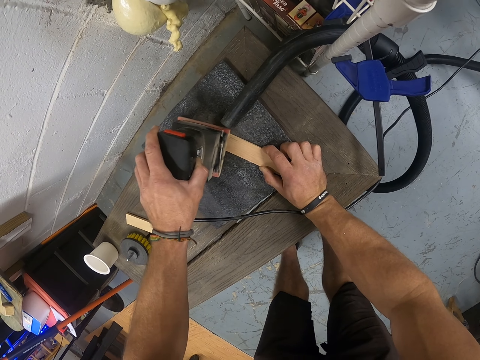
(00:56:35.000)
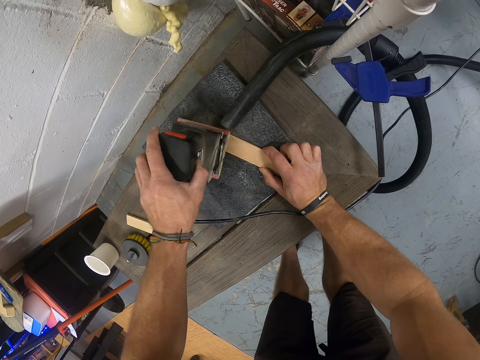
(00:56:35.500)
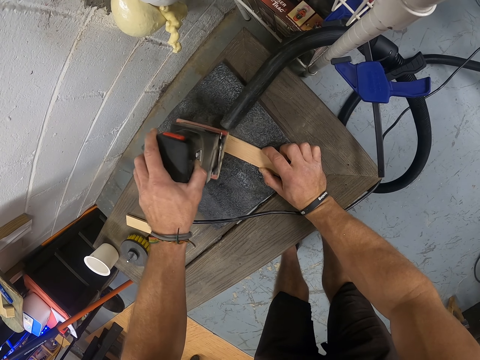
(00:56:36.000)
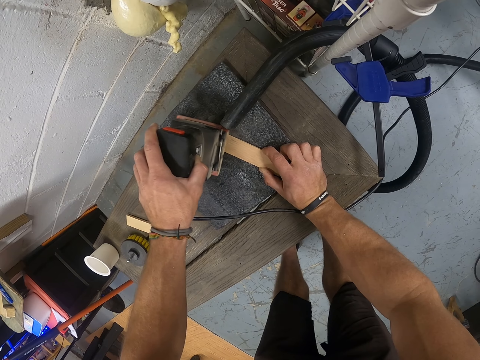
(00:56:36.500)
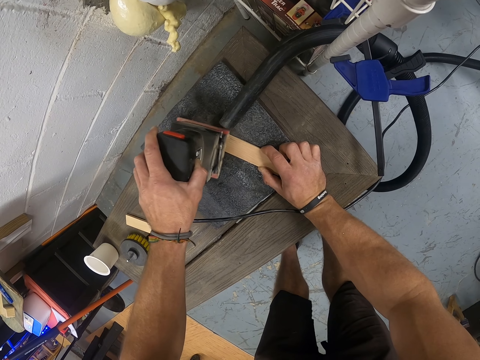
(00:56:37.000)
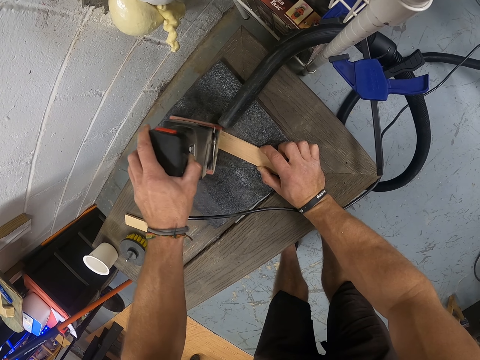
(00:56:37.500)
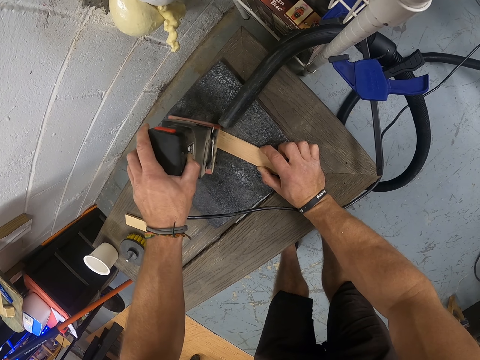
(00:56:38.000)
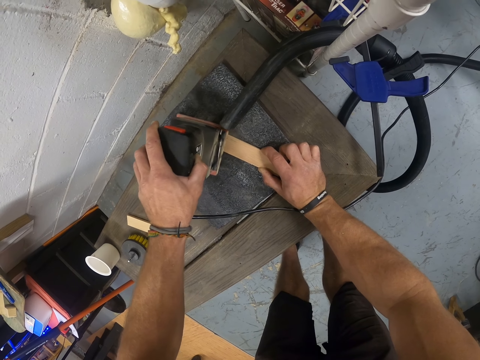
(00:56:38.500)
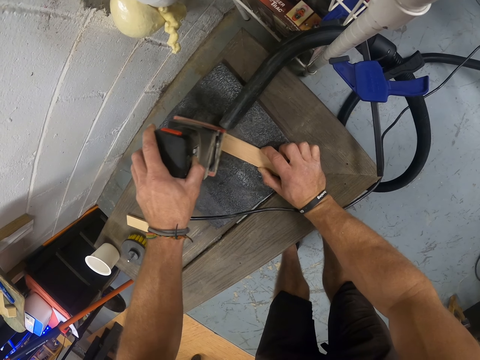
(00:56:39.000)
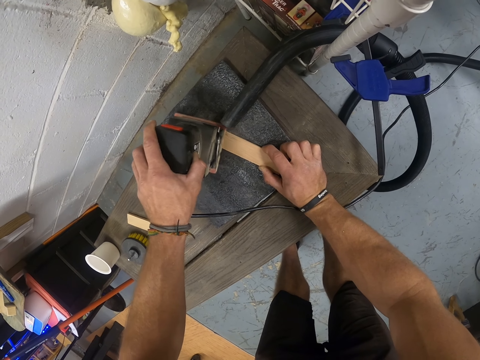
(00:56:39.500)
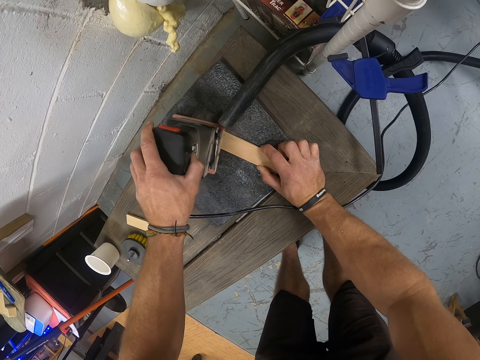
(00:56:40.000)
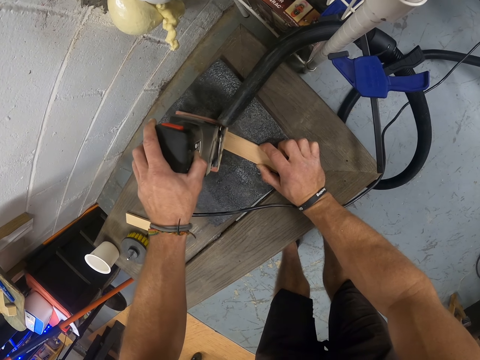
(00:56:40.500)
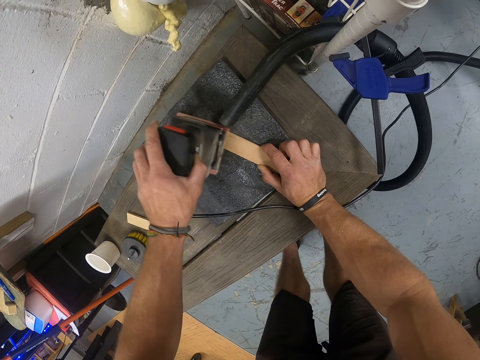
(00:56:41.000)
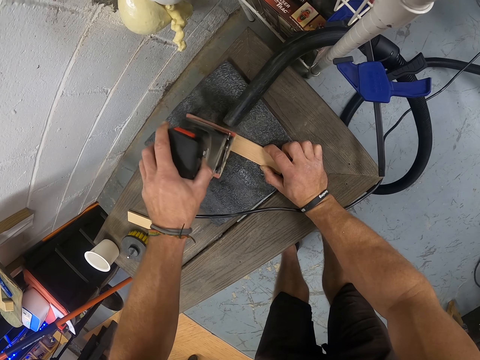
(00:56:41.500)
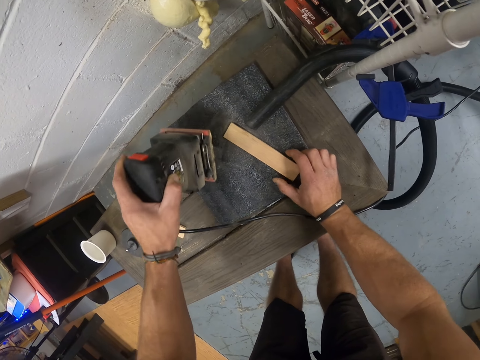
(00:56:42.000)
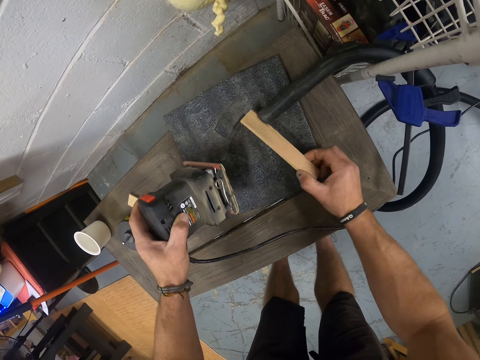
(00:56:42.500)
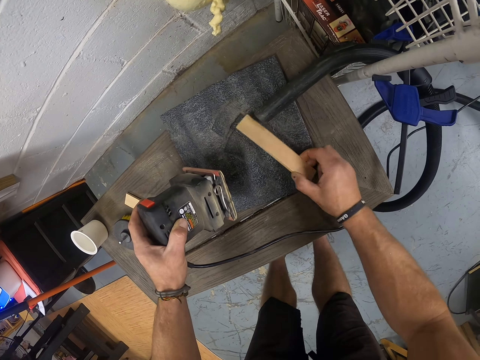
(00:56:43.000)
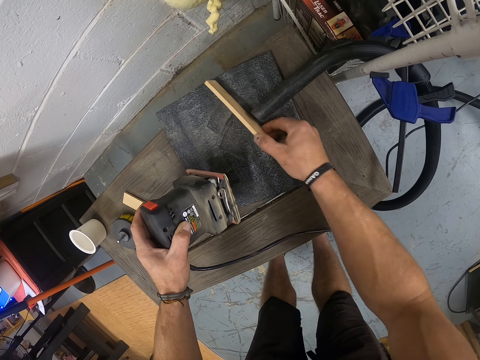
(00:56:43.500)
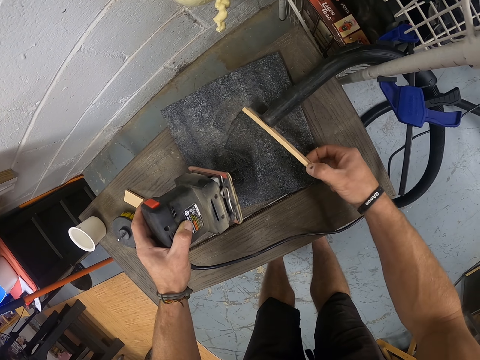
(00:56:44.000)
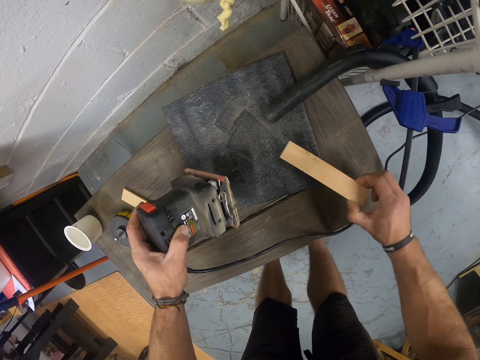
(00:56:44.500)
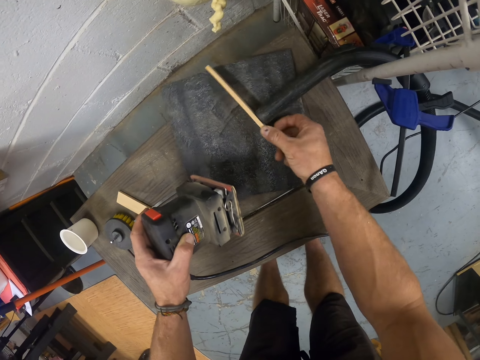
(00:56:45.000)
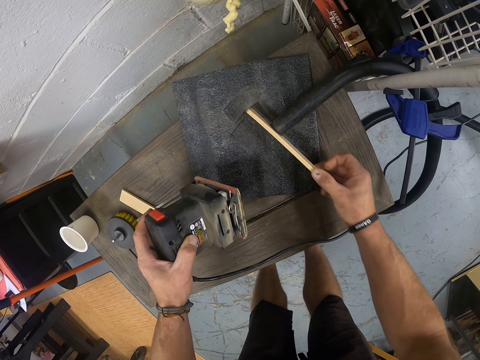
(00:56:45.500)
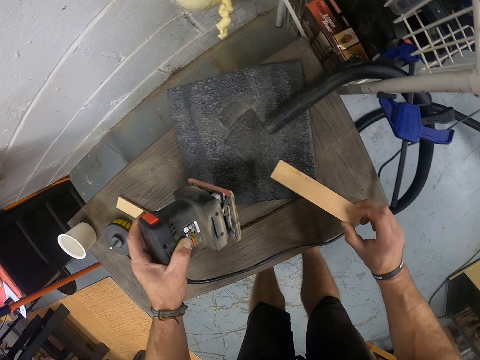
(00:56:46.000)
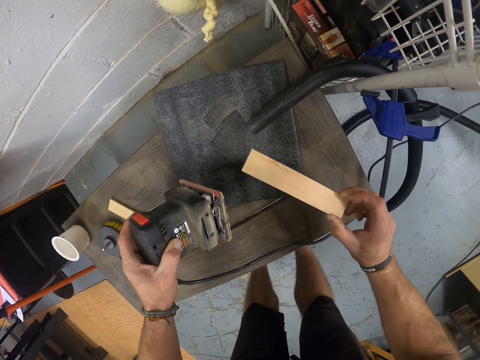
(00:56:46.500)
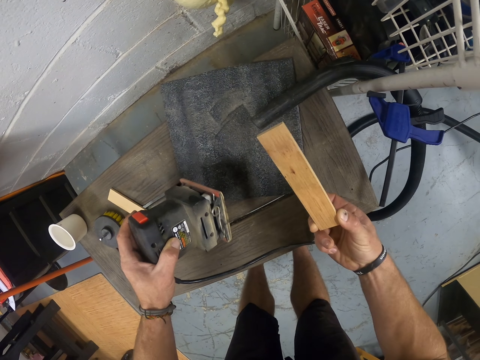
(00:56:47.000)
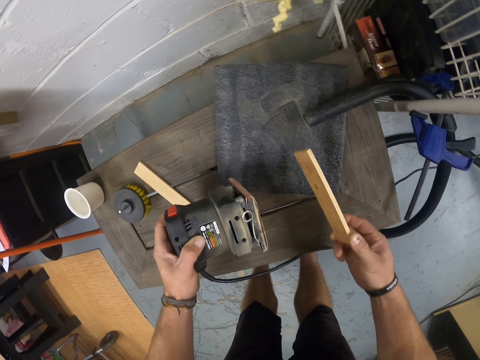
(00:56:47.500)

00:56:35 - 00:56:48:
The camera wearer moves something from the piece of cardboard or wood. He blows out dust on the piece of wood in his right hand with the dust collector. He rubs the cardboard piece on the pipe and stares at the cardboard piece.

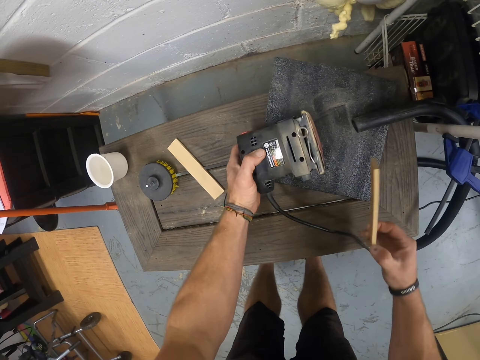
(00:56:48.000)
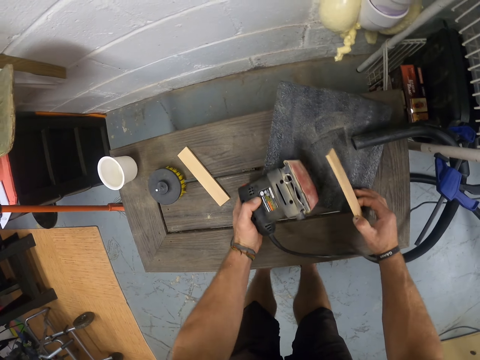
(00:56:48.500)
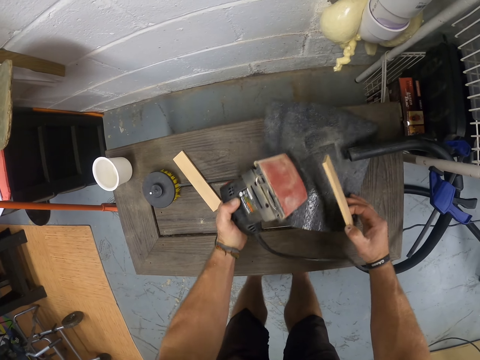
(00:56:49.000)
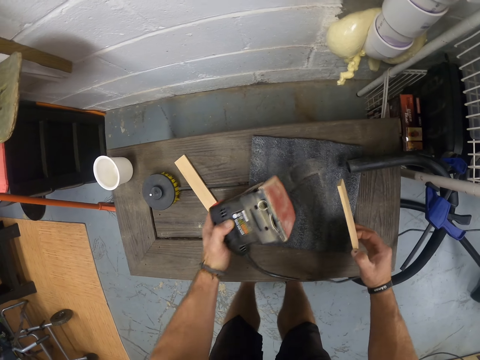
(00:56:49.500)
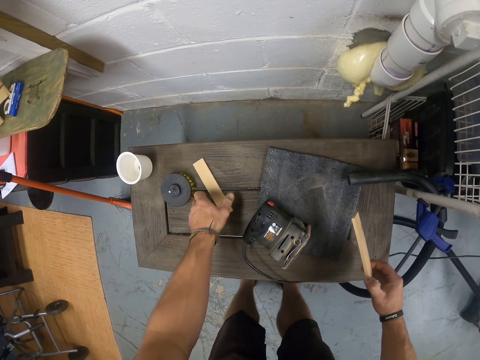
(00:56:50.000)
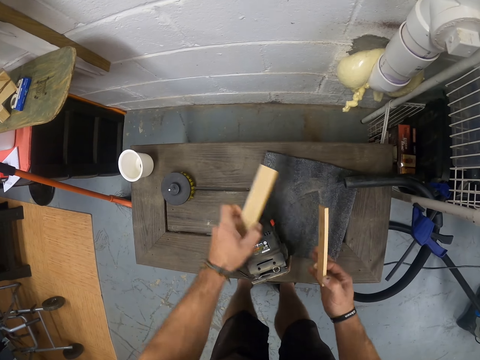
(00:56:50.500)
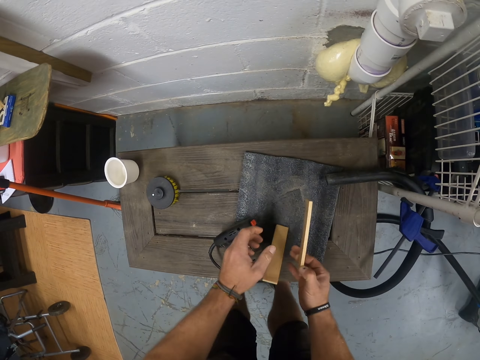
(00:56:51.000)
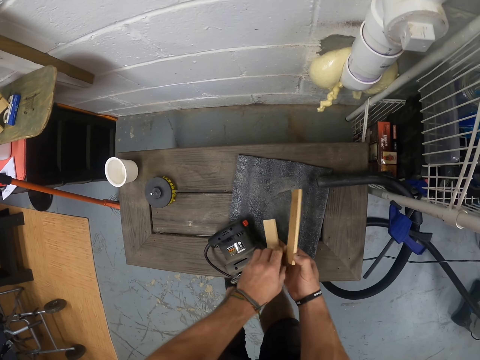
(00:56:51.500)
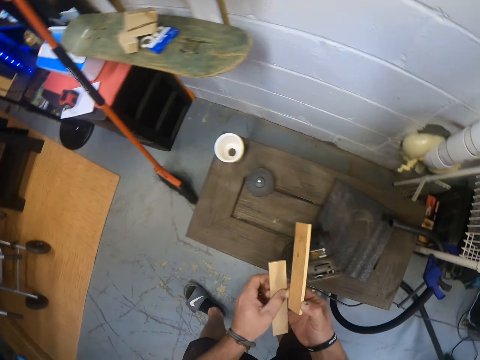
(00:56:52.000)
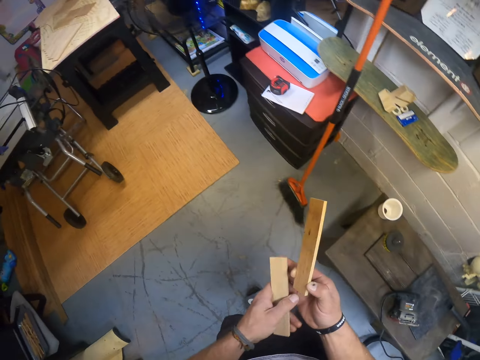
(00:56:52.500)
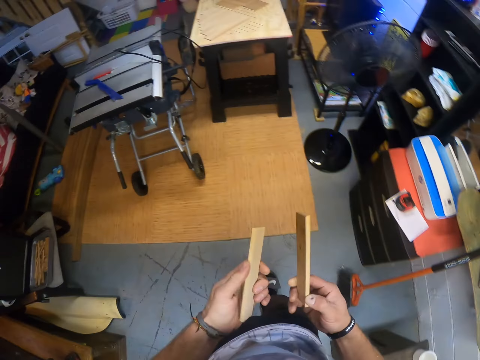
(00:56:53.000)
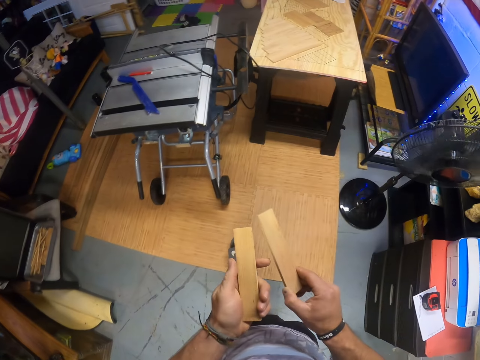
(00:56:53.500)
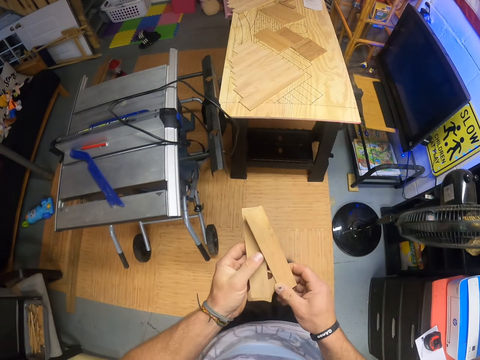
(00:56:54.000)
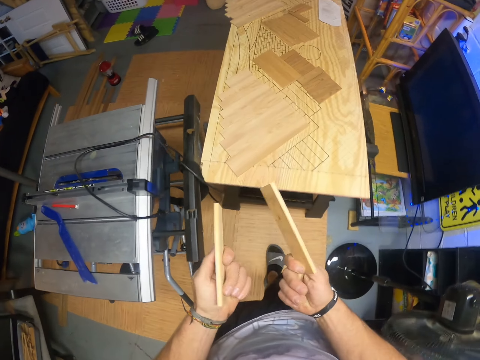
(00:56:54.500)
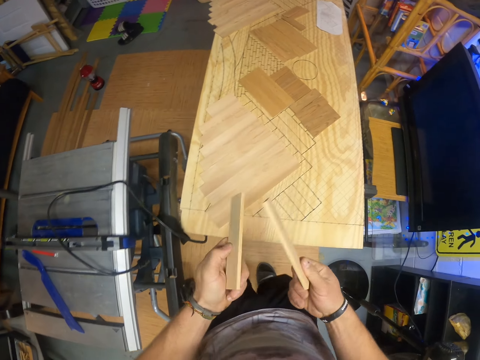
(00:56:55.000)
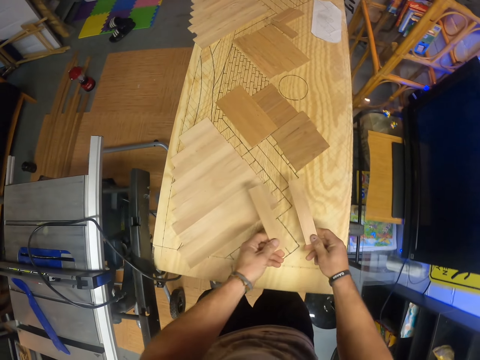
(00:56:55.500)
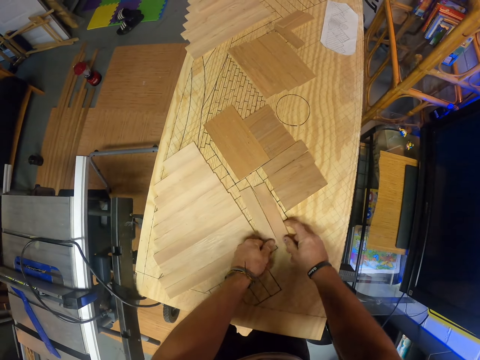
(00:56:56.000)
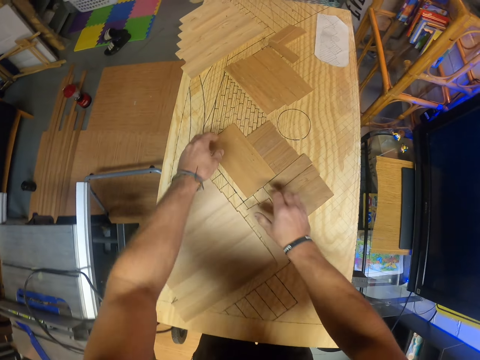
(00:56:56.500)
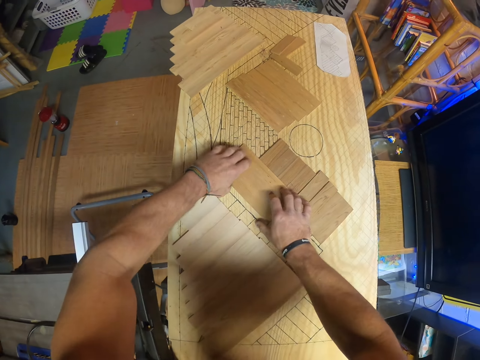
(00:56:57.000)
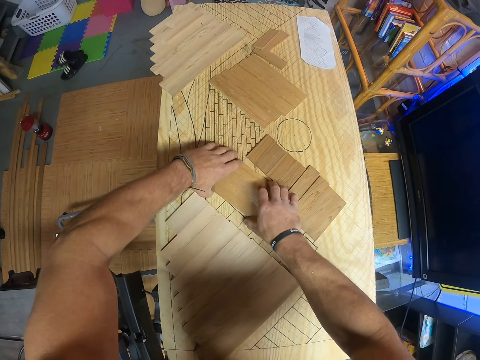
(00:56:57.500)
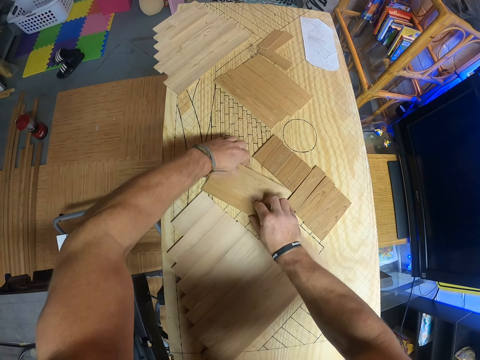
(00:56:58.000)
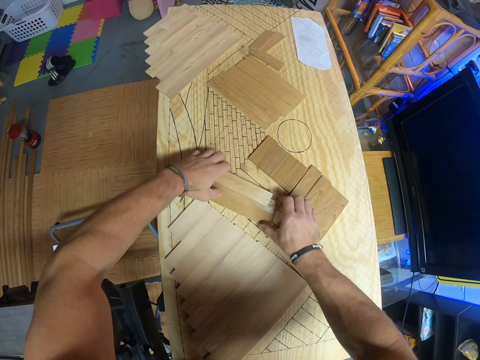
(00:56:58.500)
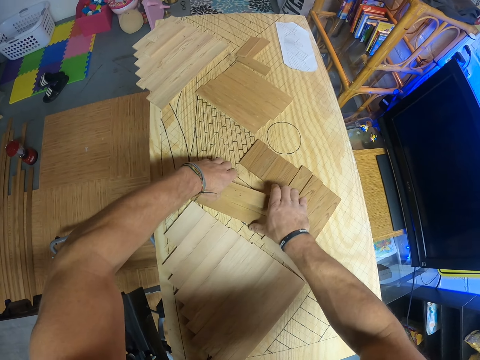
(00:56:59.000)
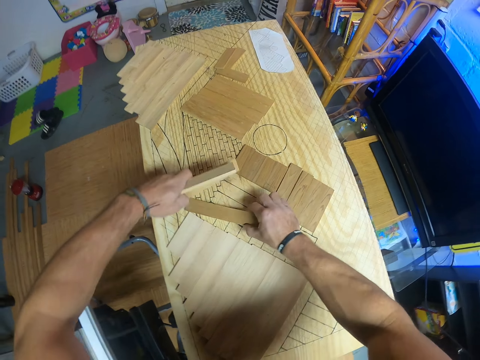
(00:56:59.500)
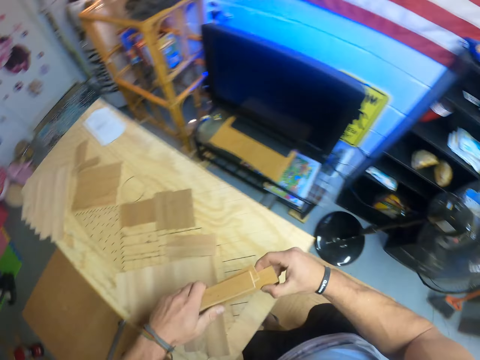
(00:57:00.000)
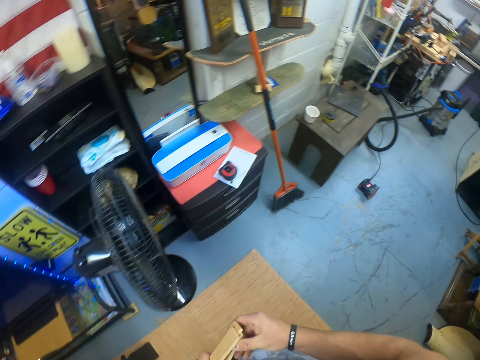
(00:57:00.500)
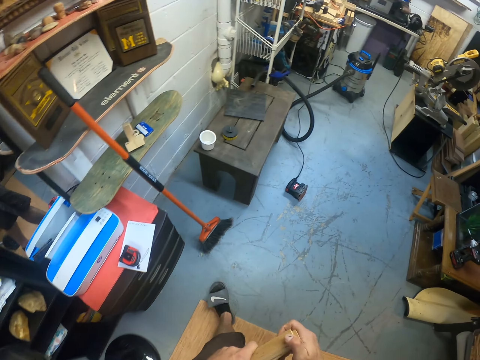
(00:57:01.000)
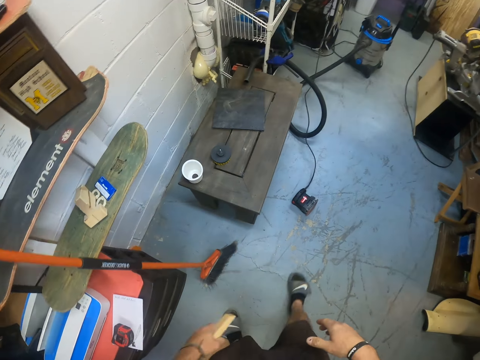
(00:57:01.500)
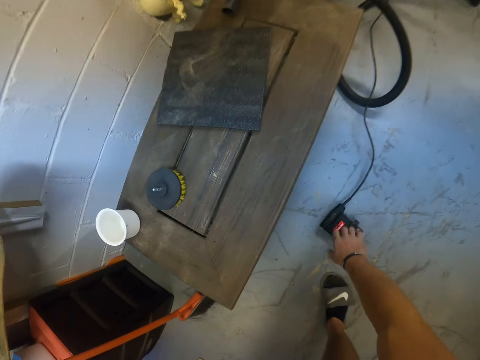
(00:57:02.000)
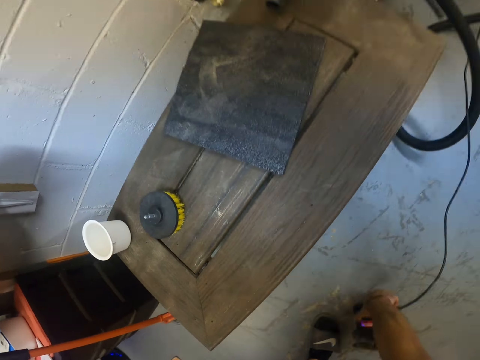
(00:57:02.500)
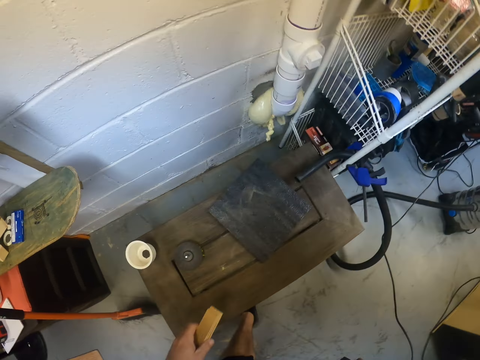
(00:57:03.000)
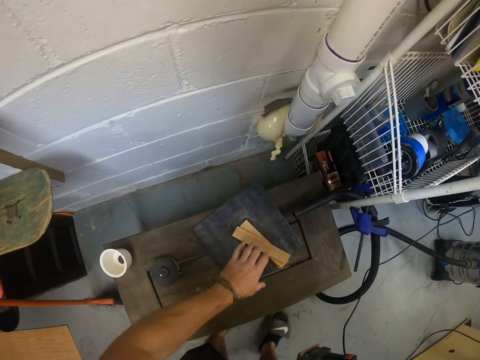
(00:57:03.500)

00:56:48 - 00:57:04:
The camera wearer adjusts the sandpaper grit on the table with both hands. He moves the cardboard piece or piece of wood along something. He drops the electric planer on the table with his left hand. He picks the piece of wood from the table with his left hand. He drops the piece of wood on the sandpaper grit with his left hand. He picks the piece of wood from the sandpaper grit with both hands. He moves around. He holds the piece of wood with his left hand. He joins the two cardboard pieces and stares at the two cardboard pieces. He drops the piece of wood on the workbench with his left hand. He drops the piece of wood on the workbench with his right hand. He picks a piece of wood from the workbench with his left hand. He does it again. He picks a piece of wood from the workbench with his right hand. He transfers the piece of wood from his right hand to his left hand. He moves around. He picks the electric planer from the floor with his right hand. He drops the piece of wood on the sandpaper grit with his left hand.
